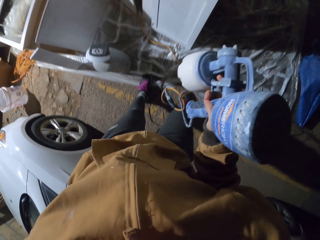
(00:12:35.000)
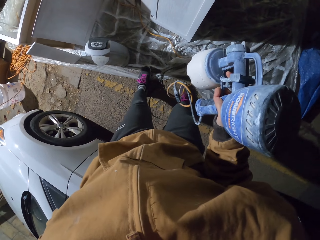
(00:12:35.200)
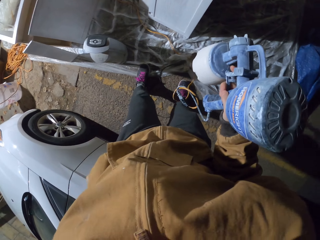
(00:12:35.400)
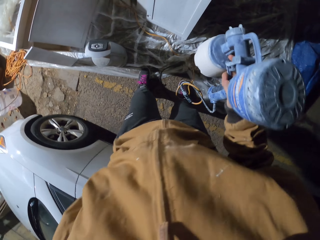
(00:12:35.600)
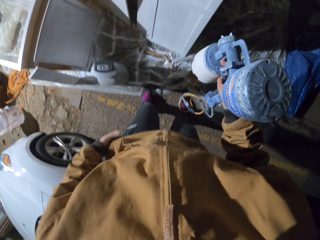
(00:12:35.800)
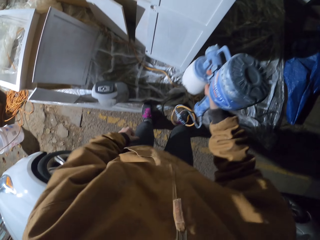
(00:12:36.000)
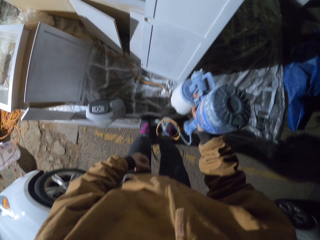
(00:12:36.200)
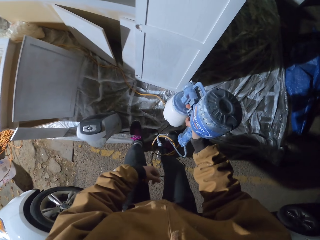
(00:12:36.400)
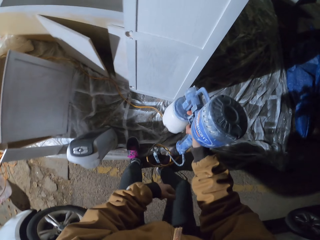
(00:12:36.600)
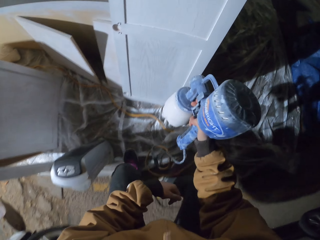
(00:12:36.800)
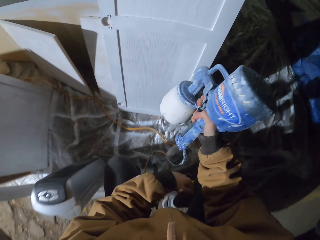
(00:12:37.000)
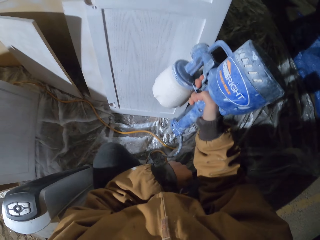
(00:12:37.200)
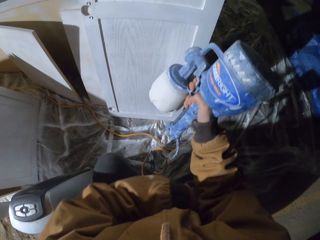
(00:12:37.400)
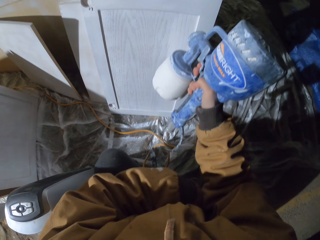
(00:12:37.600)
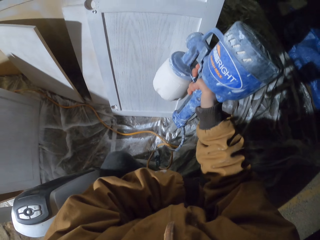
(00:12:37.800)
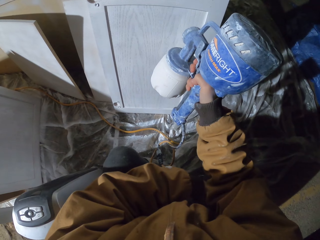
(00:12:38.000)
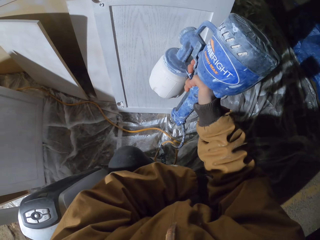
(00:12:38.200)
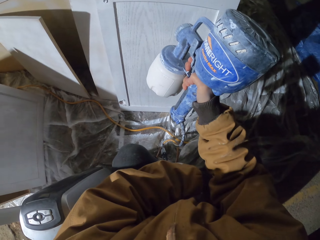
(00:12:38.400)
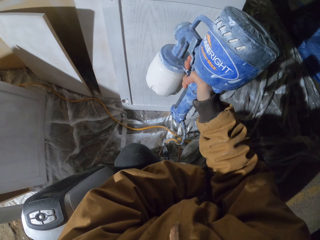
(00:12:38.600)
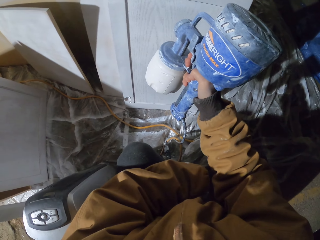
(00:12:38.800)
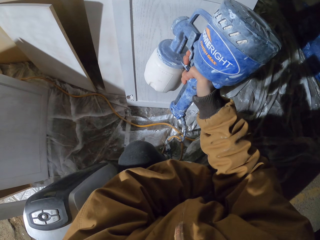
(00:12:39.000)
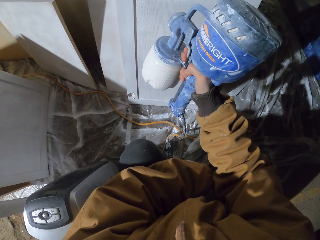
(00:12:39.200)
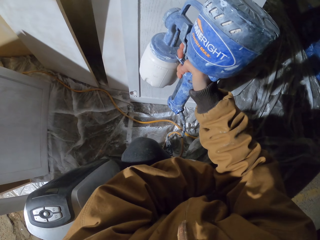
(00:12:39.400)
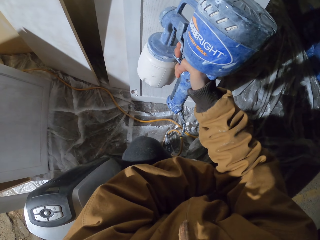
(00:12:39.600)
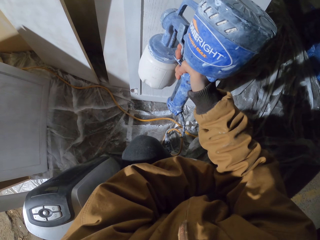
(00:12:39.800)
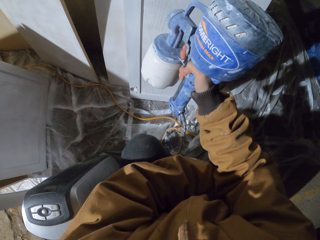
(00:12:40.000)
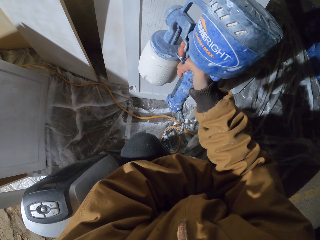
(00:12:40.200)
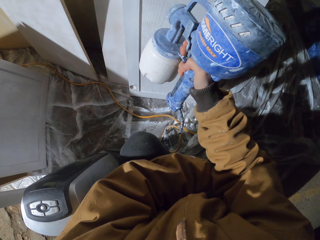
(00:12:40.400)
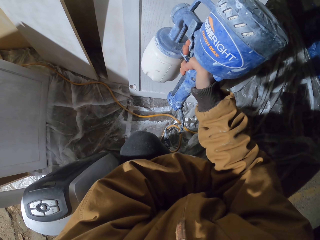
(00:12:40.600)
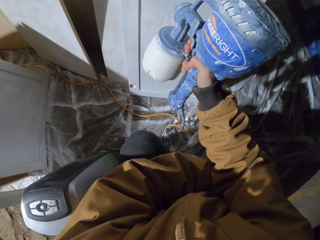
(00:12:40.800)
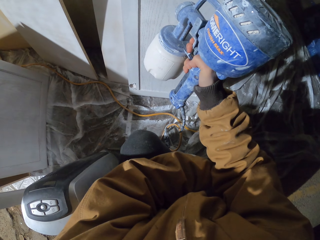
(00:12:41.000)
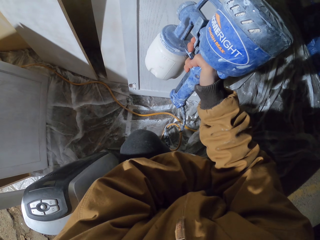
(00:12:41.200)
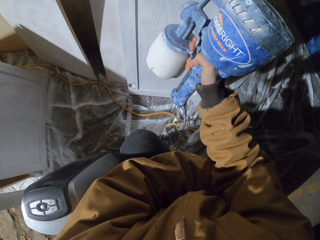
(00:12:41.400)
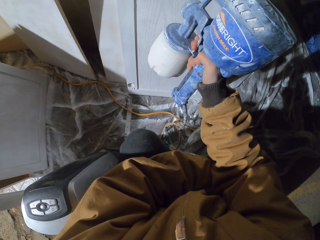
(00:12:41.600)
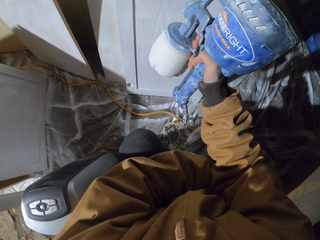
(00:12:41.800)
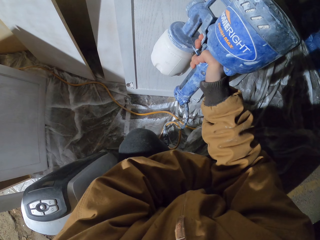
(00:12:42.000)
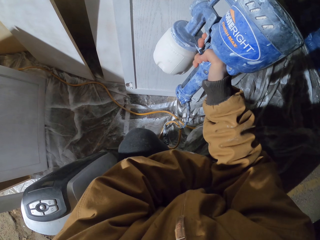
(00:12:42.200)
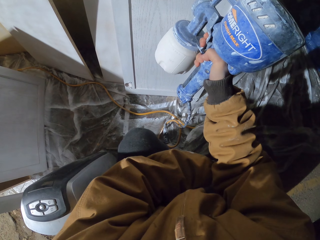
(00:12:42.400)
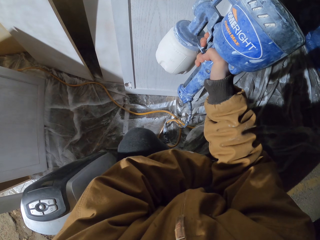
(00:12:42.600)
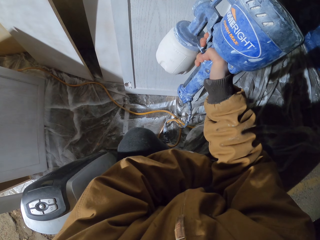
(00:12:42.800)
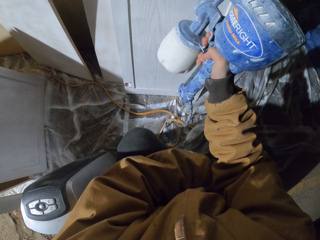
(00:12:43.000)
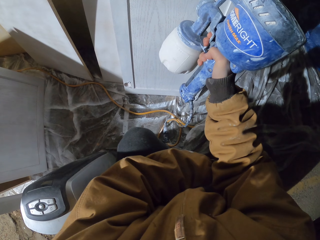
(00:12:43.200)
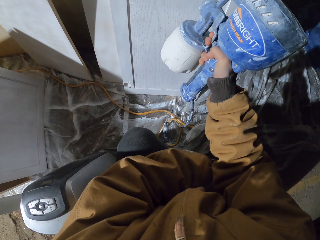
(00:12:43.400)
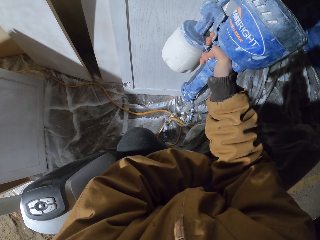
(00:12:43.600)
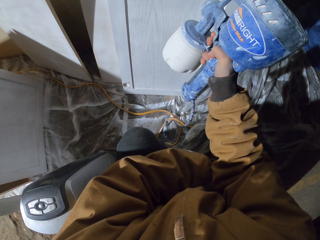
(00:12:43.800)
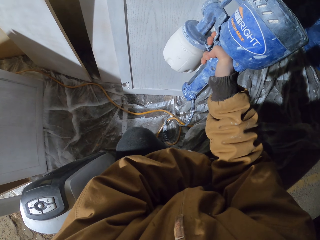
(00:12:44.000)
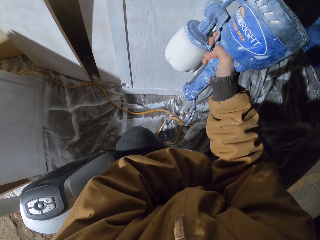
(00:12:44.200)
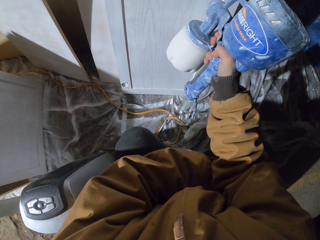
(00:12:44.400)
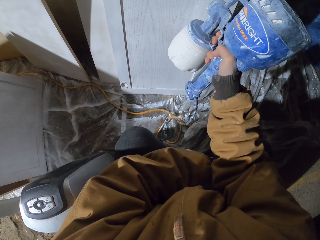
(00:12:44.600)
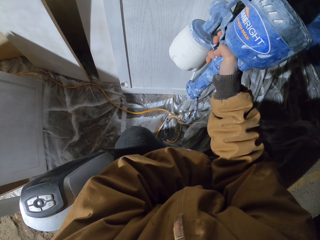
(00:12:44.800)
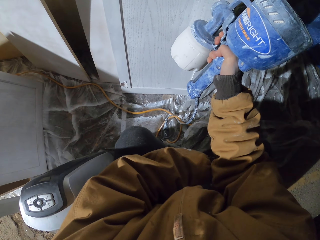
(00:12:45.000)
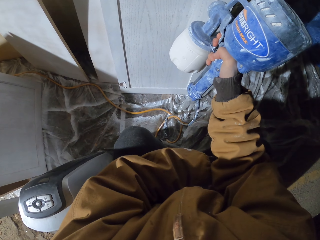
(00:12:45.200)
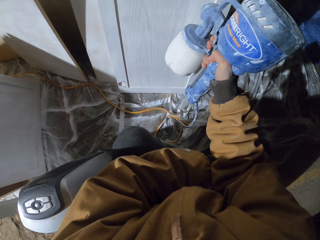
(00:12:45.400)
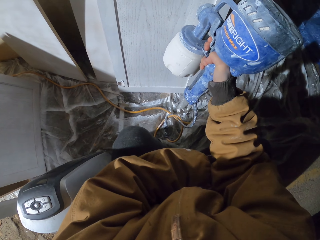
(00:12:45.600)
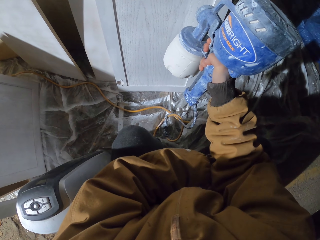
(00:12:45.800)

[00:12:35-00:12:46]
The camera wearer kneels down with the paint sprayer in his hand.

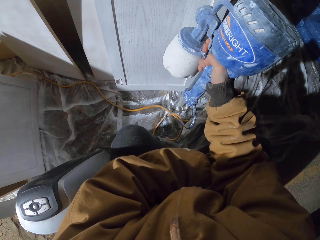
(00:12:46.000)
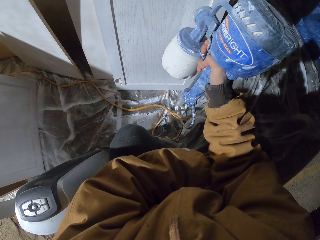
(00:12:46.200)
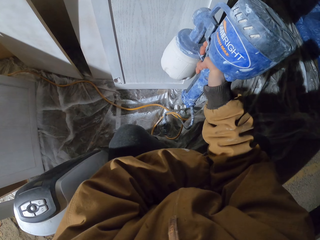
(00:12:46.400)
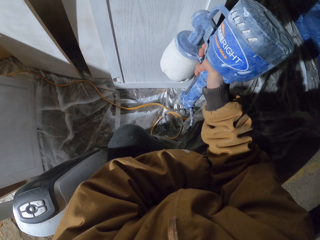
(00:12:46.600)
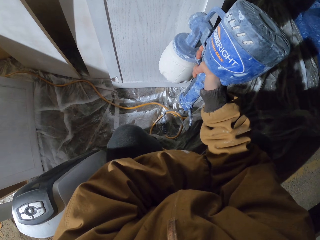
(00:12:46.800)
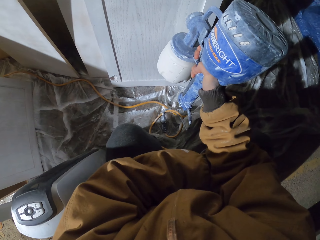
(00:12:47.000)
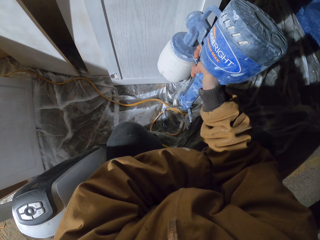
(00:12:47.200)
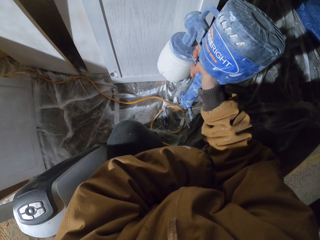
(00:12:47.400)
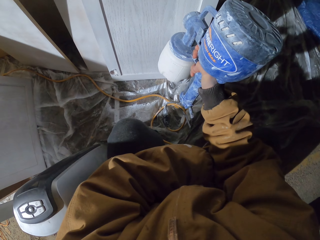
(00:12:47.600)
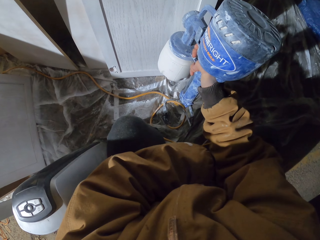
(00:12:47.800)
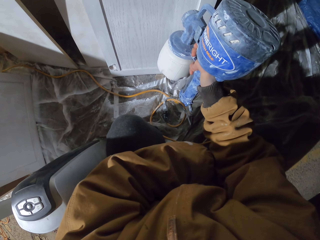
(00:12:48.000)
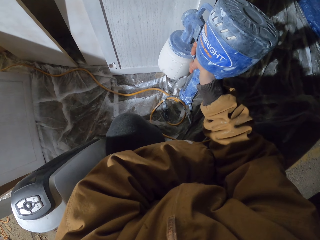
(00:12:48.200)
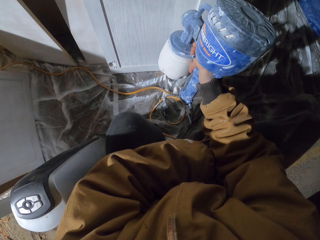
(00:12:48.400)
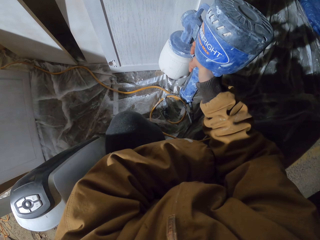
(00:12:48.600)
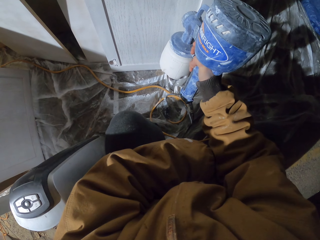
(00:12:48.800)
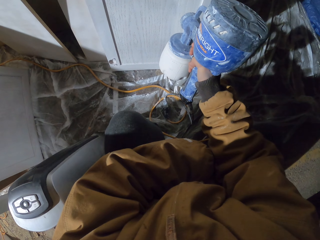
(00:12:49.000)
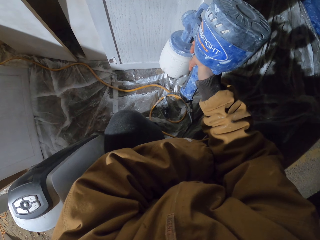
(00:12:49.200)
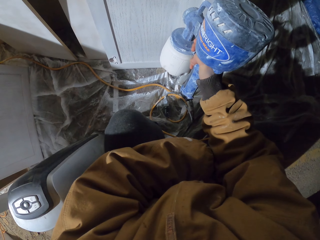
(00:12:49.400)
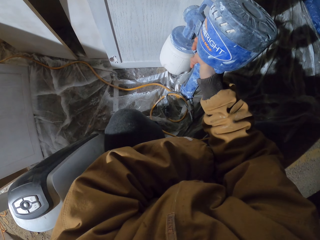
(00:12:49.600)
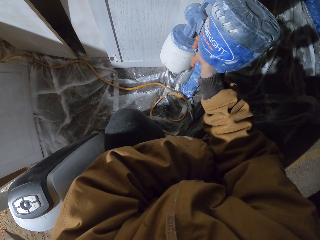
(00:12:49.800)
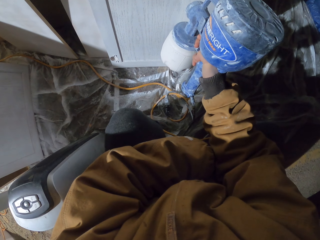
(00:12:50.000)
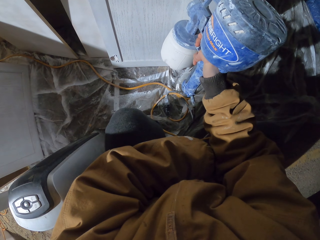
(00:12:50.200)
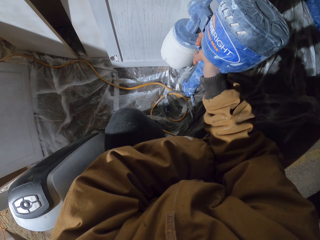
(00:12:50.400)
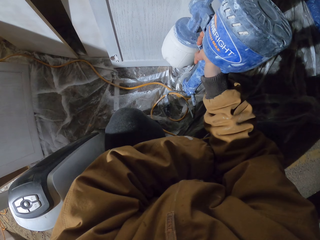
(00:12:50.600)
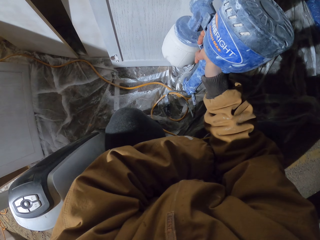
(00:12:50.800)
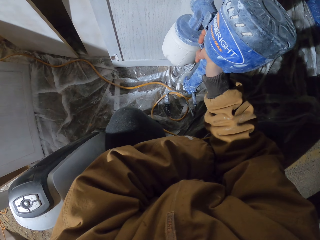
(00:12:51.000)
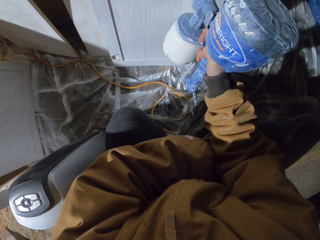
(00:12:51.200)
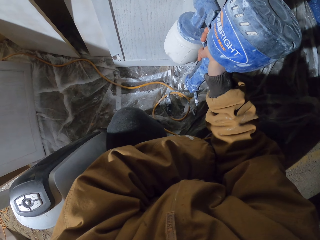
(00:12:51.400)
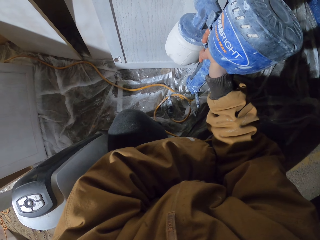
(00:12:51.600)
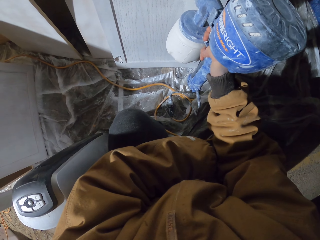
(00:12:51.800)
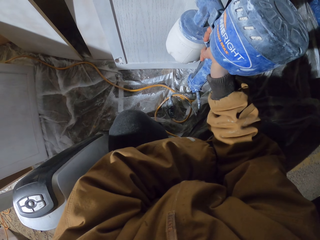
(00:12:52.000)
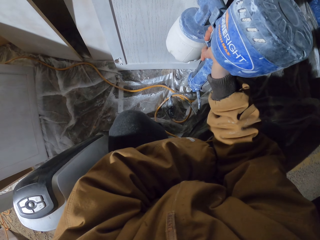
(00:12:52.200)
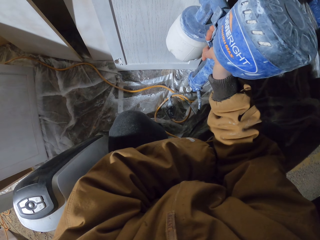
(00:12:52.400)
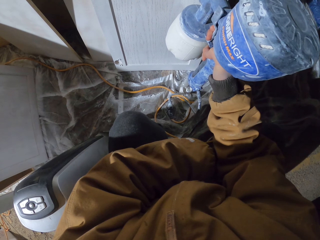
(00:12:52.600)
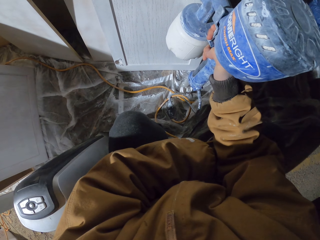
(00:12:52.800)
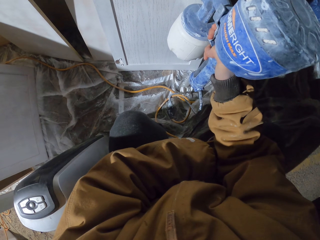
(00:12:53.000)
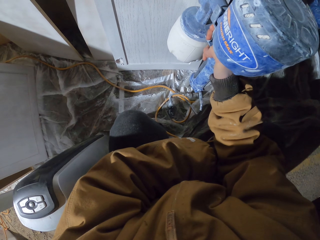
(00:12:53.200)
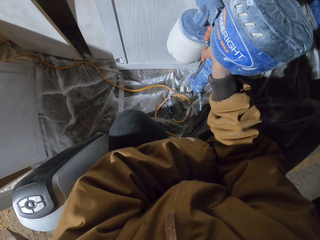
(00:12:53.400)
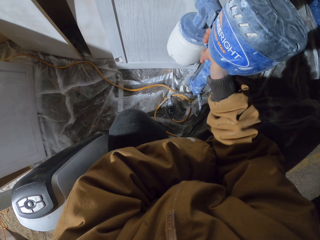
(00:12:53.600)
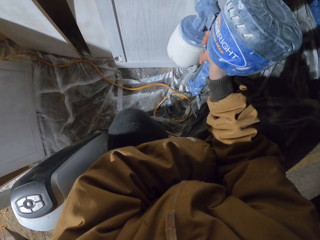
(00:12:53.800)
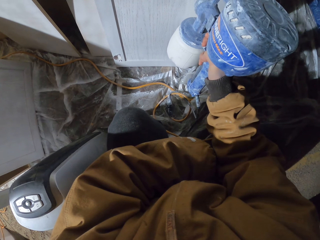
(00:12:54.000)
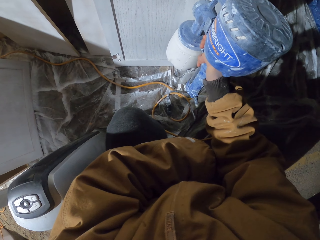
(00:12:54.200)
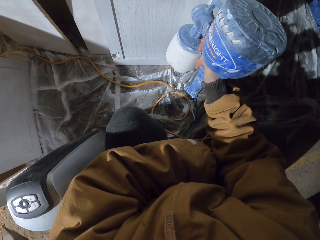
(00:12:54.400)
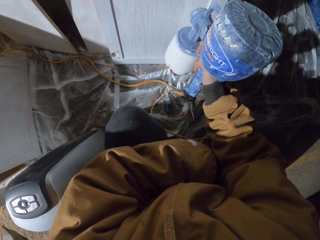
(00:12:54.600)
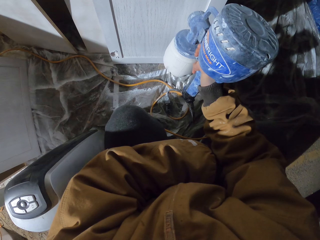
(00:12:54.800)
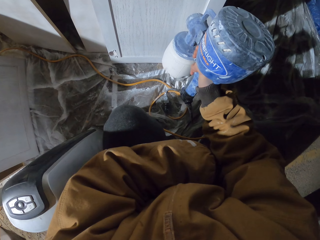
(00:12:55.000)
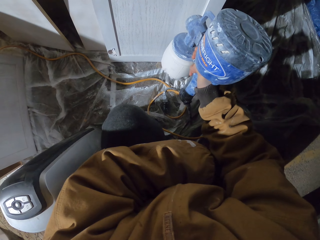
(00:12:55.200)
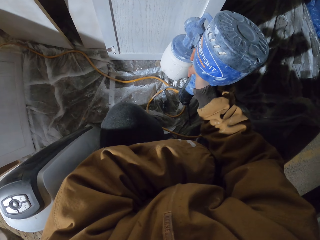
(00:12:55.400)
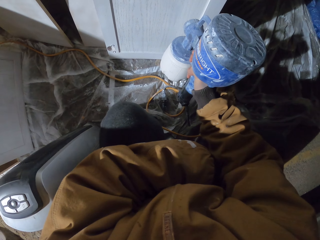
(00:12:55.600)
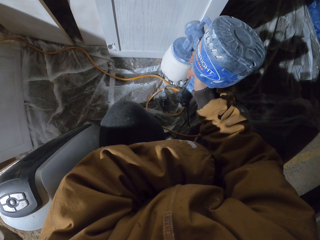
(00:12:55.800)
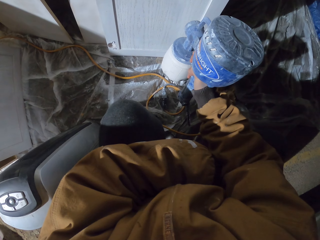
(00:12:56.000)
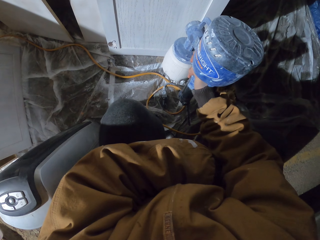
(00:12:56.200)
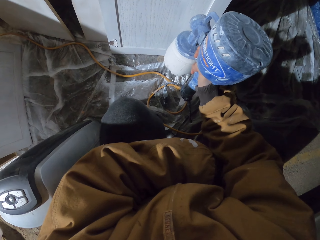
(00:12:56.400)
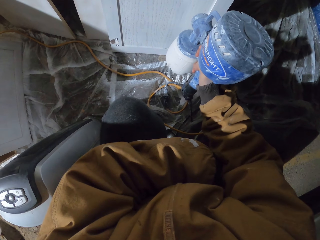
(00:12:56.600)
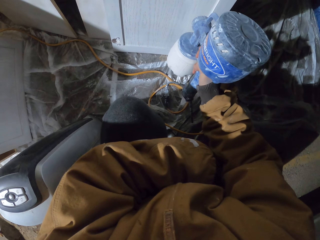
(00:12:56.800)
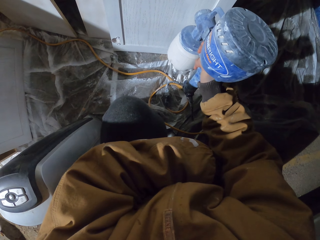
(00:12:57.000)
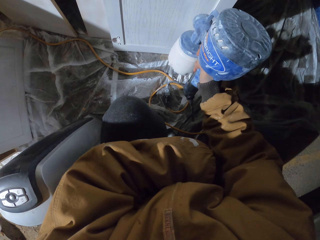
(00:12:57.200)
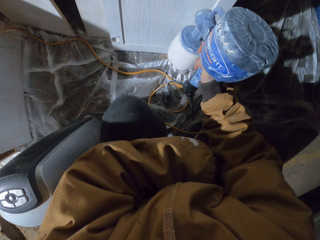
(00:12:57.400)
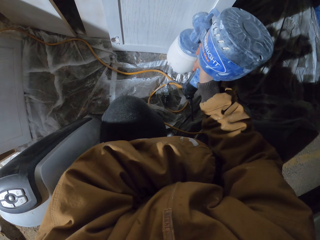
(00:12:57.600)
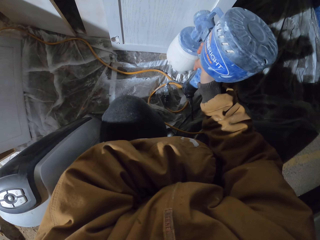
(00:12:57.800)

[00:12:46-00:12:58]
The camera wearer moves his hand with the paint sprayer.
